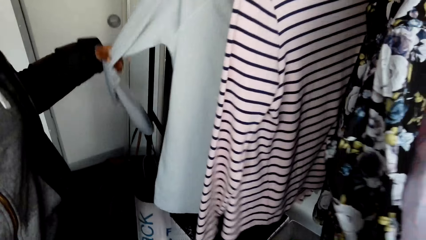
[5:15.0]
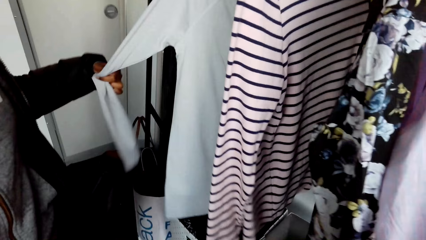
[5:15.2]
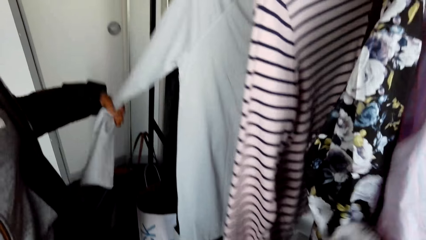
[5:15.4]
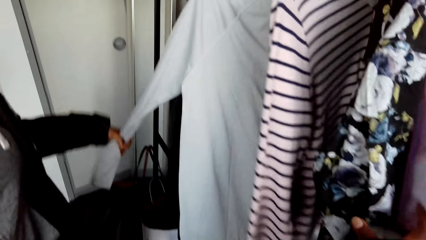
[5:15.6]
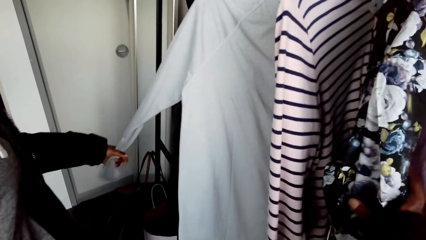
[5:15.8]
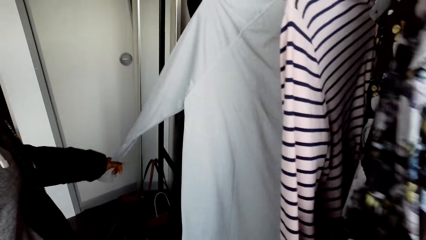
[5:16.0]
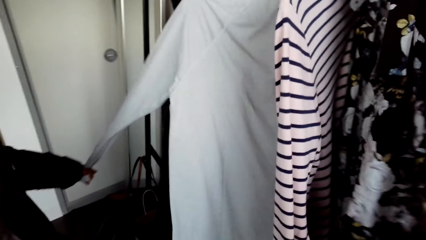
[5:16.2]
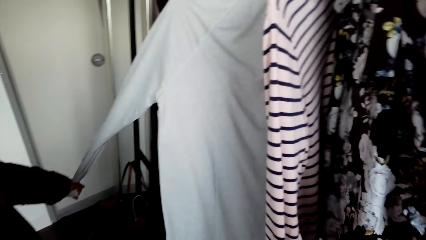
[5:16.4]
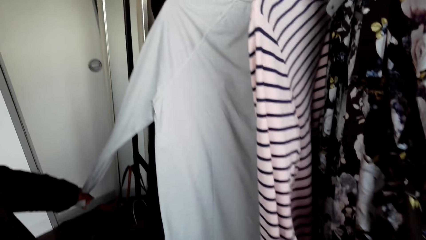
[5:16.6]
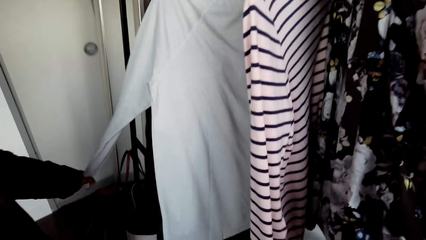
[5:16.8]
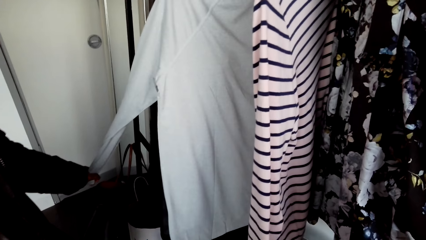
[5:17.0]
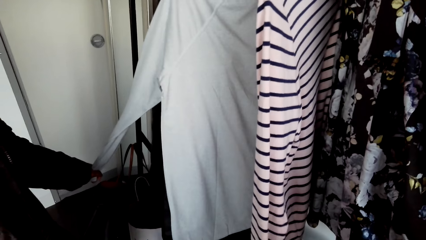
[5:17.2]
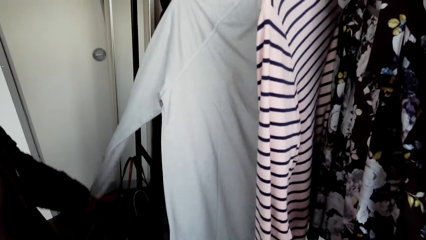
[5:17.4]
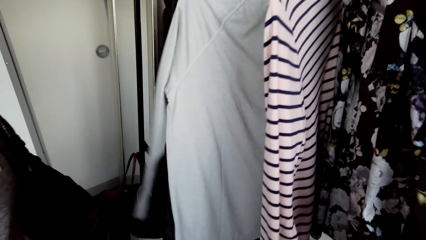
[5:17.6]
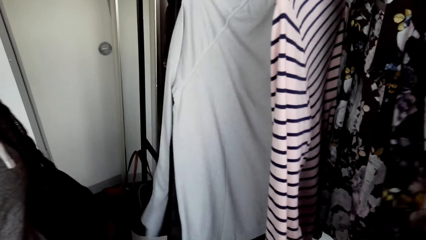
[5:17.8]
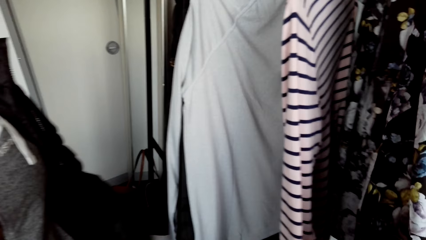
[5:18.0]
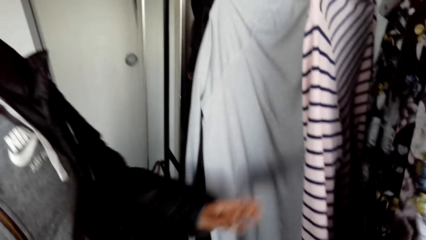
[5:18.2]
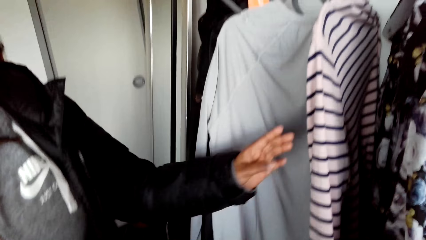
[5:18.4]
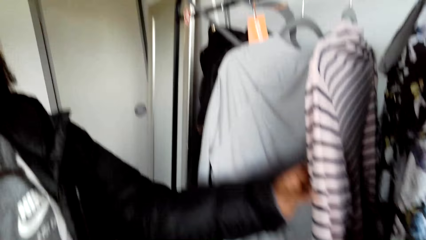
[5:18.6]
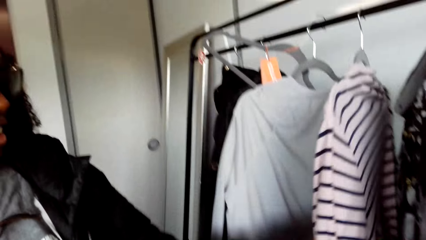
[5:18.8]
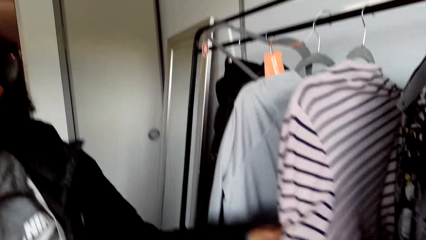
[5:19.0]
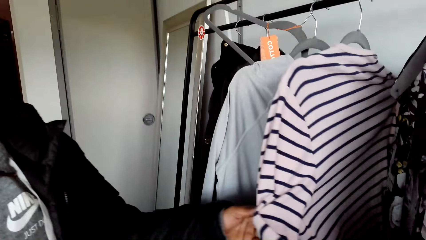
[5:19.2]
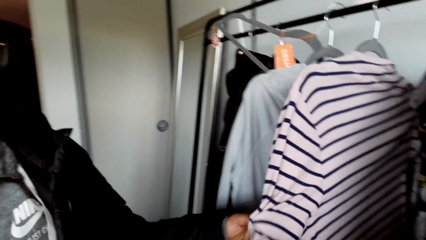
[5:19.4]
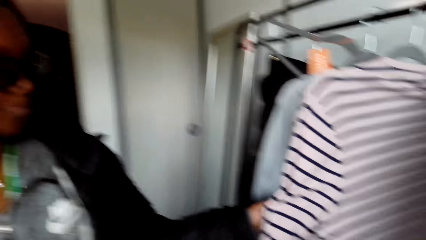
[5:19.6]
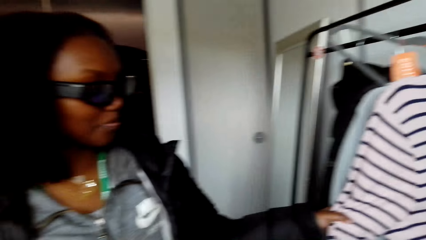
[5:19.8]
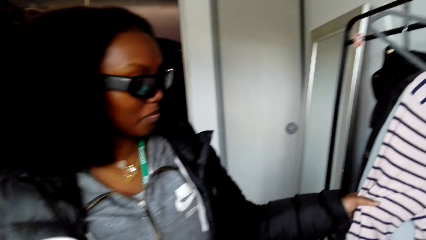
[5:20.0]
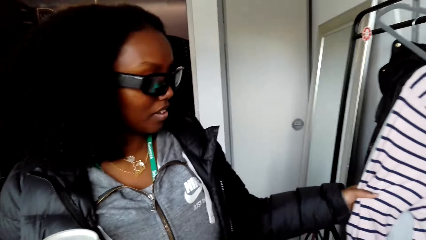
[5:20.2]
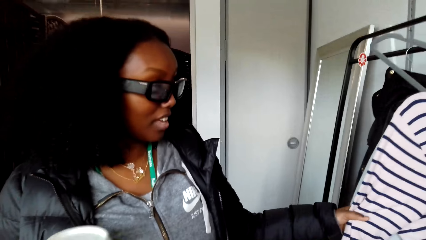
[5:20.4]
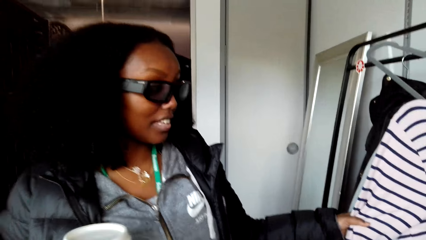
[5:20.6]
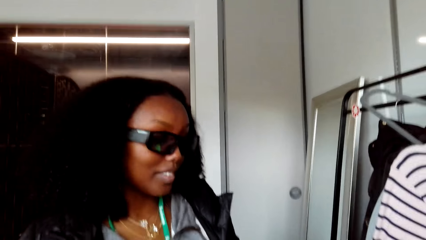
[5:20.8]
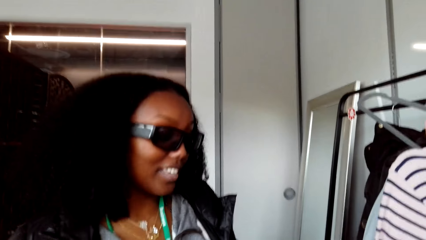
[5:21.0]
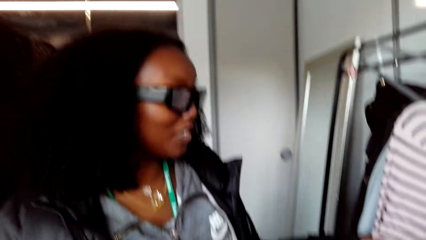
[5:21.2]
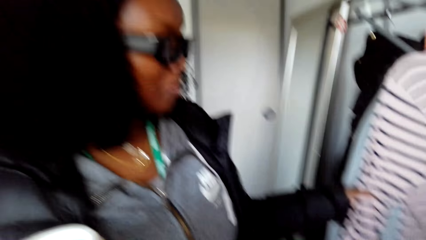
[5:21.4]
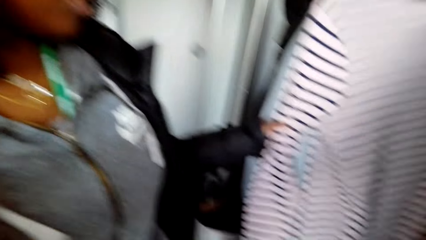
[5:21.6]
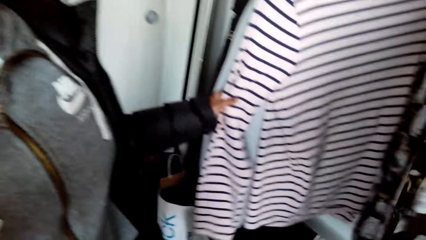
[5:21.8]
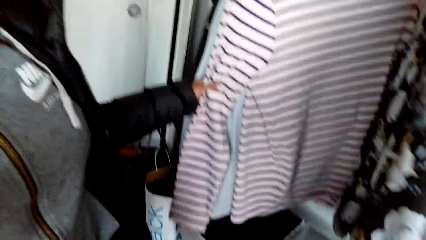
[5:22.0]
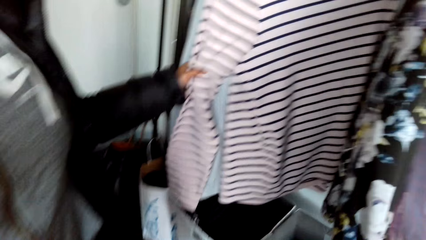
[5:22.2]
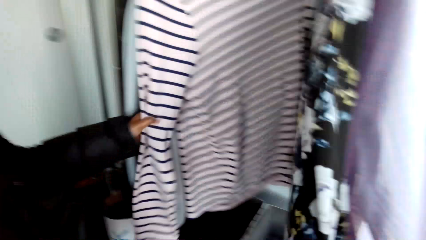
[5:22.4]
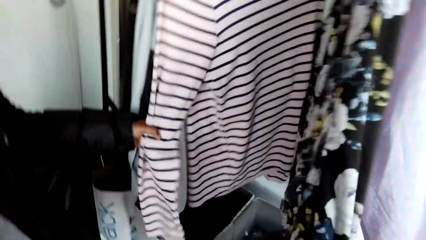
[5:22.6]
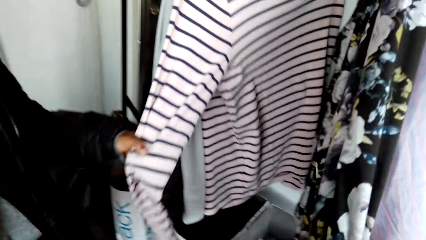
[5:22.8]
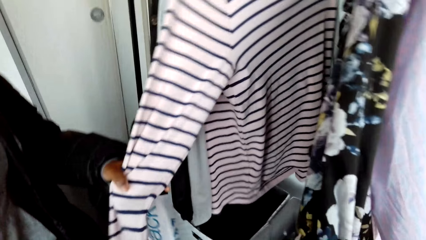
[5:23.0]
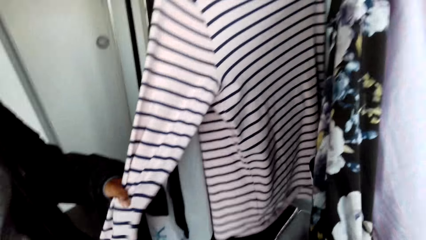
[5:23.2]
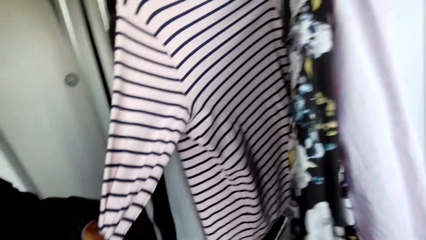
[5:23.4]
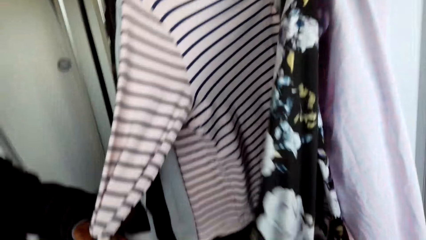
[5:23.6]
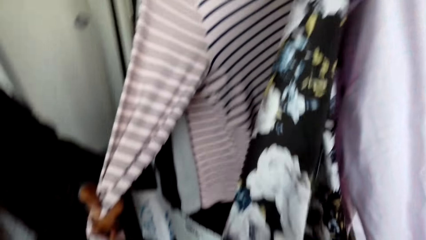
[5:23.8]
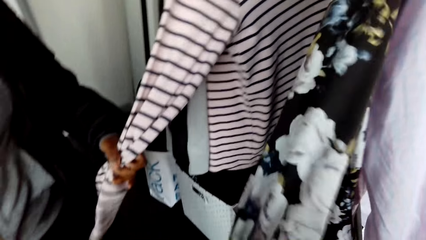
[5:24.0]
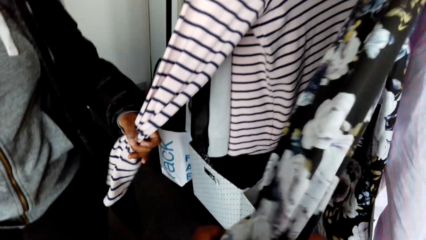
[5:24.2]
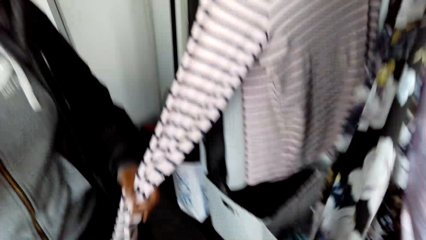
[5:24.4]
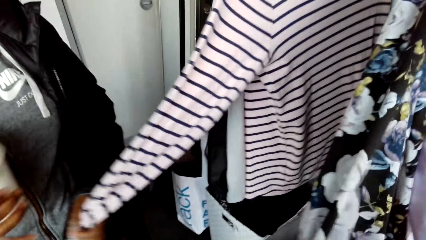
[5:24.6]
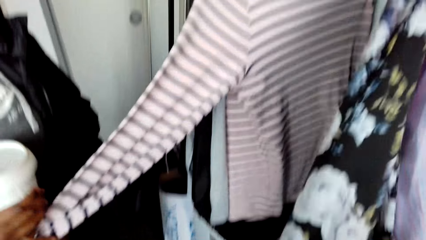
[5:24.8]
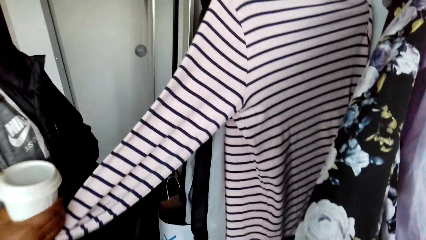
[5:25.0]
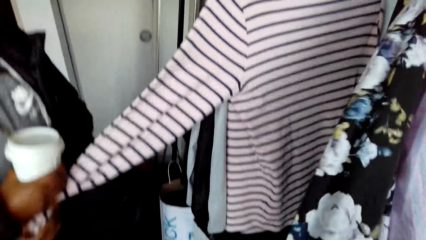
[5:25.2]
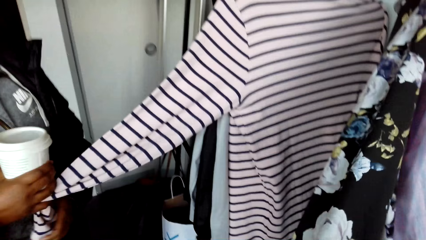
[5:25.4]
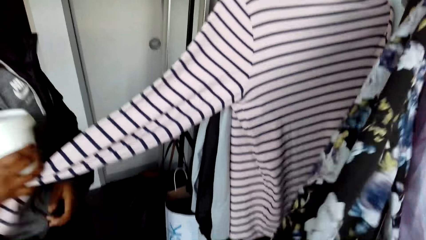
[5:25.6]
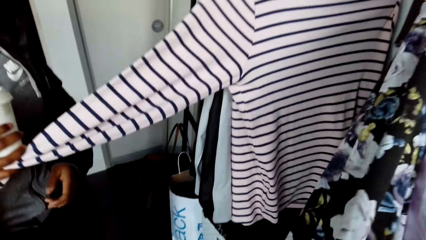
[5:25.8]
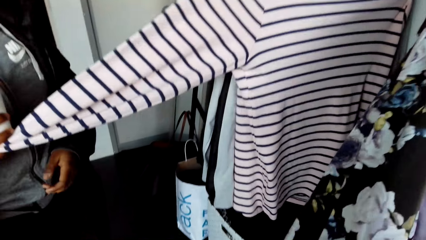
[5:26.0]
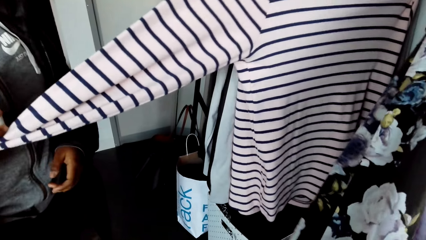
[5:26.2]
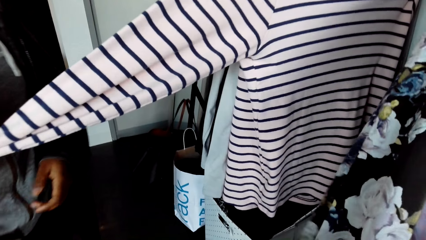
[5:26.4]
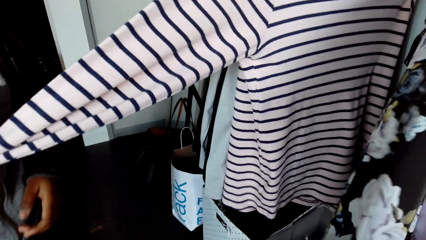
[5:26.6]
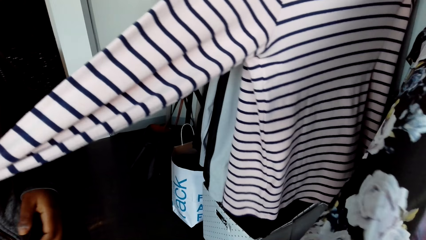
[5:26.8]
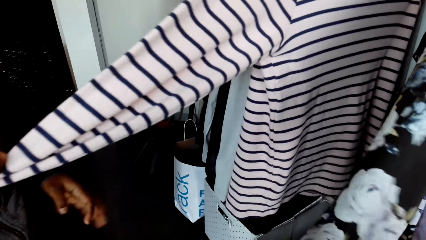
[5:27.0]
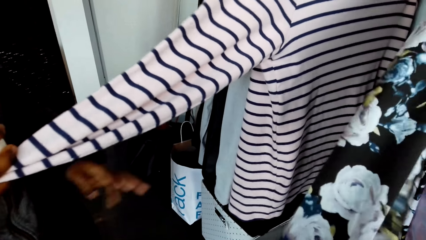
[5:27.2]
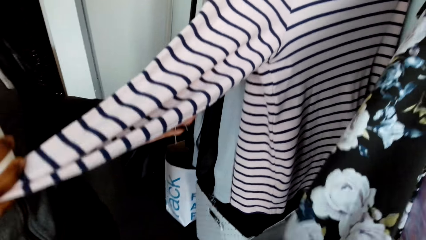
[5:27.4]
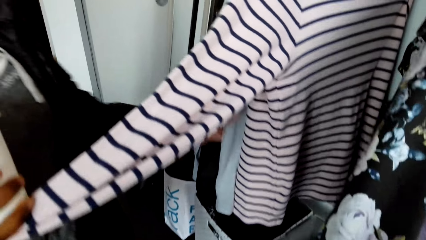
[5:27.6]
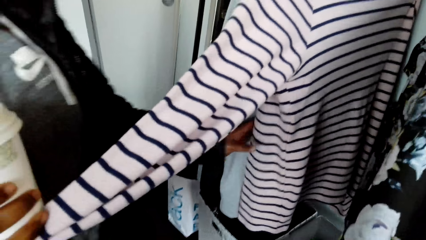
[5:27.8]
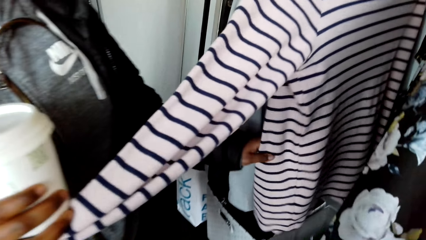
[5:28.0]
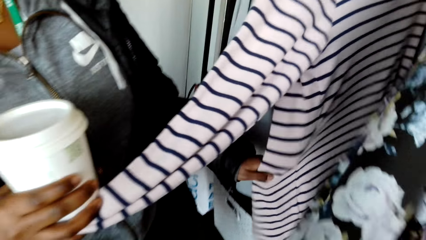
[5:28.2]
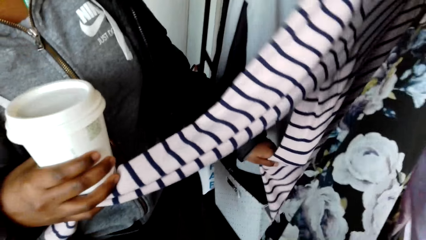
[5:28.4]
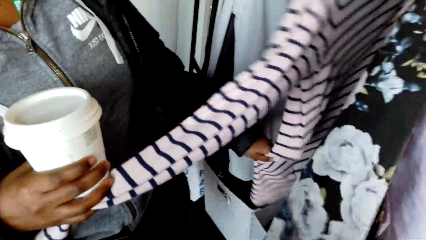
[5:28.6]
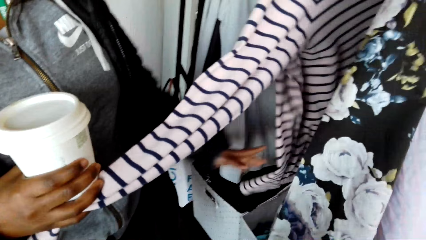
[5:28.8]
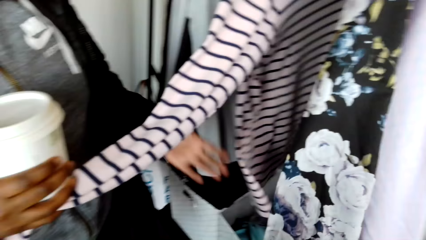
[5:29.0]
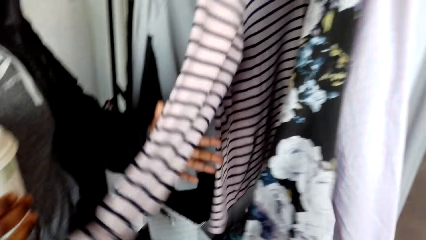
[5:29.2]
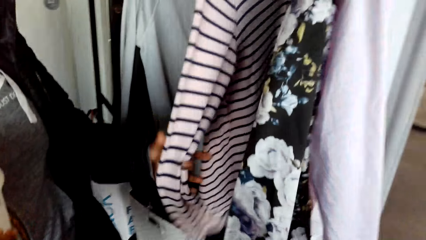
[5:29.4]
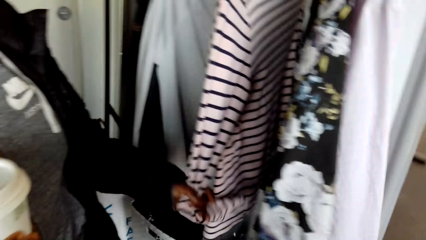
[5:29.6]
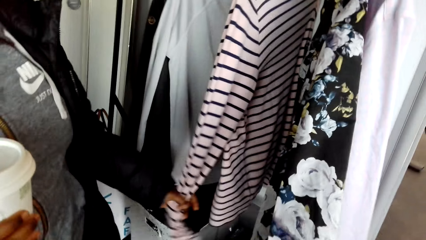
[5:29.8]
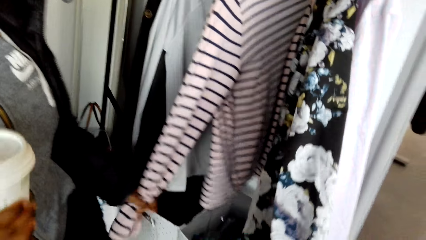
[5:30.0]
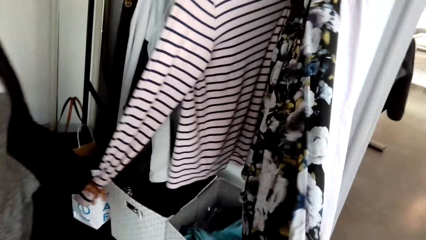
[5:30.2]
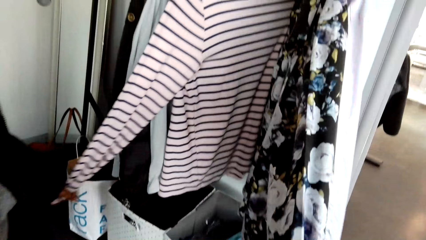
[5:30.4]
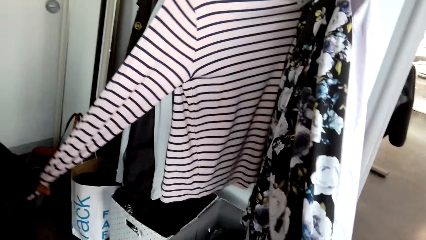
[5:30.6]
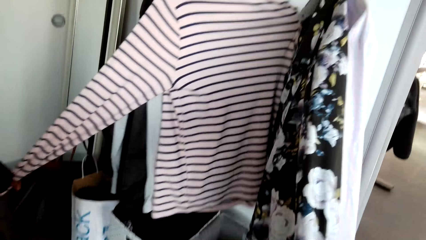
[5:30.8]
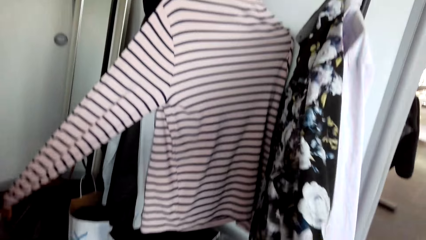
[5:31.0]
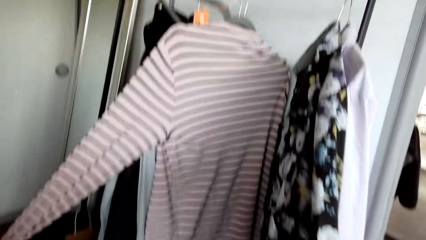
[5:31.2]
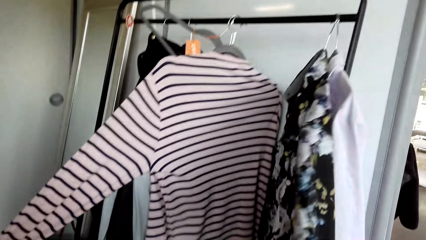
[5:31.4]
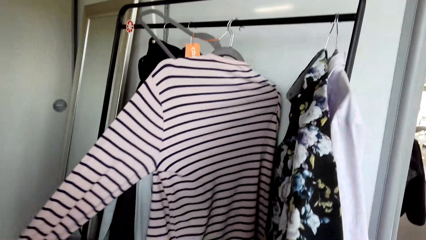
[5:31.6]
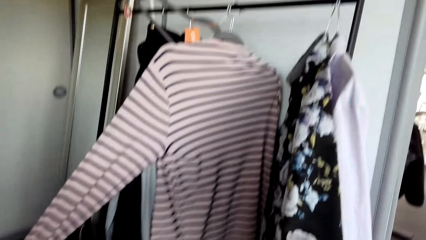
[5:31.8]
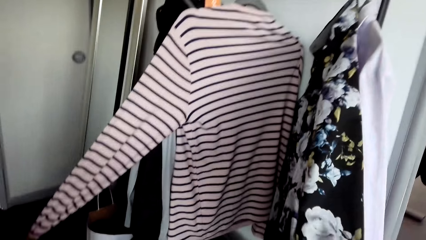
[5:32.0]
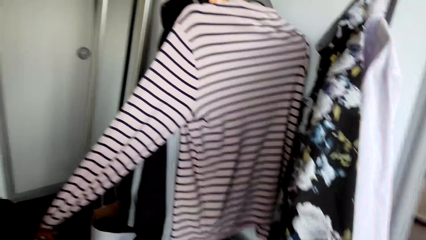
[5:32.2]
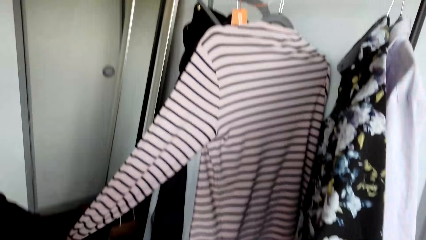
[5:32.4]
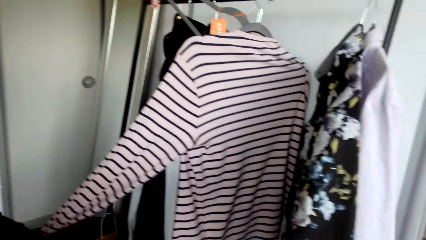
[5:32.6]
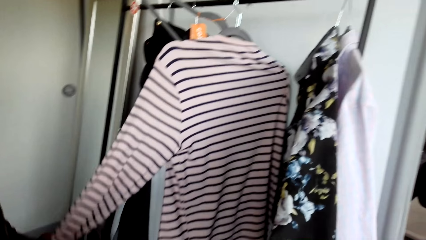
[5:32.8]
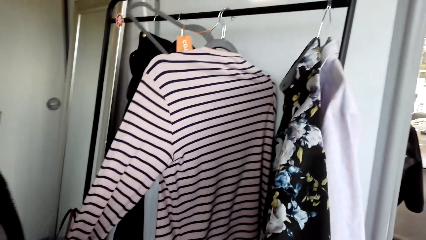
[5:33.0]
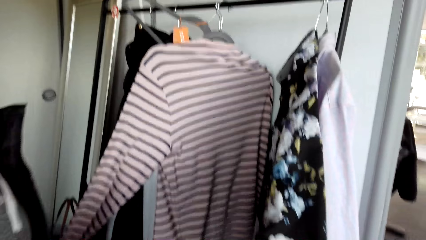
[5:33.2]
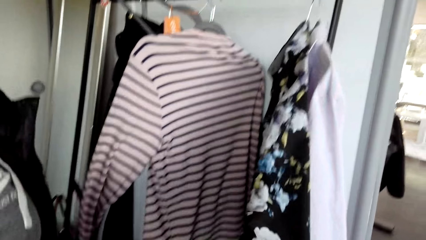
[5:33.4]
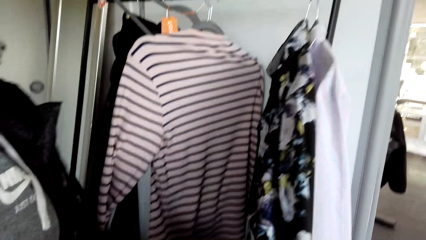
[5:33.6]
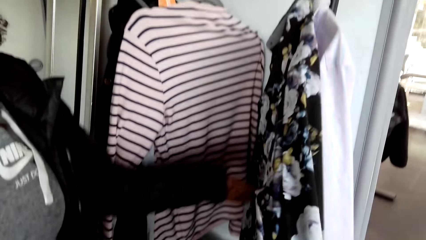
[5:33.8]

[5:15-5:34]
The woman talks to the camera wearer. The camera wearer talks to the woman. They talk to the woman again. The woman talks to the camera wearer and touches the cloth with the left hand. The camera wearer talks to the woman. The woman talks to the camera wearer and touches the cloth with both hands. The camera wearer talks to the woman.
